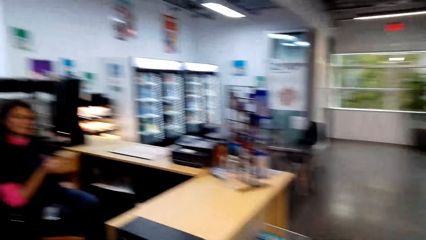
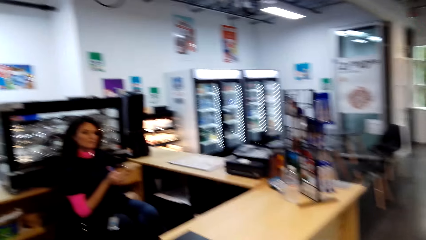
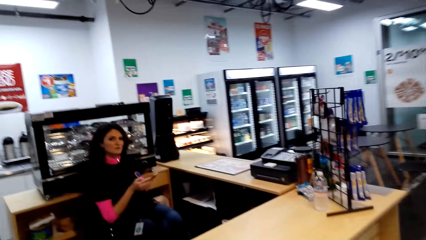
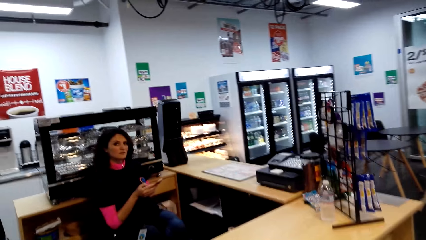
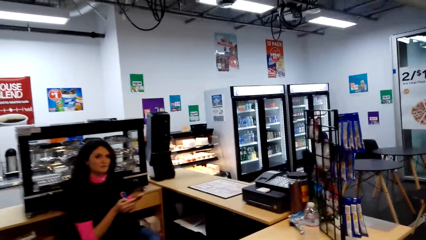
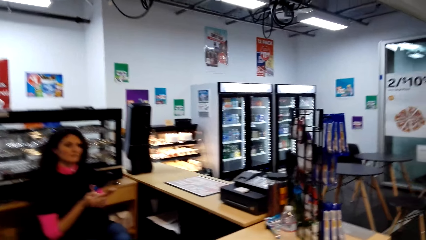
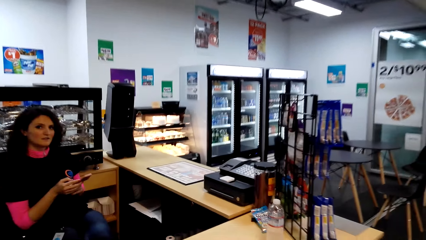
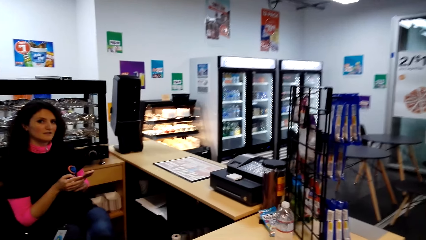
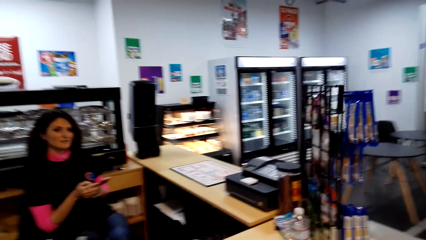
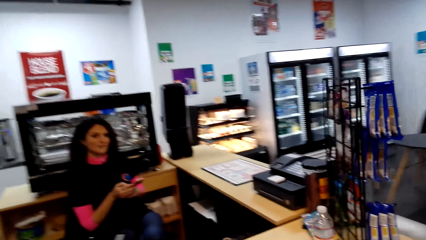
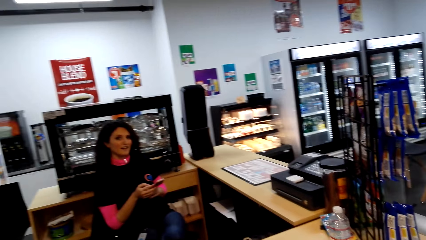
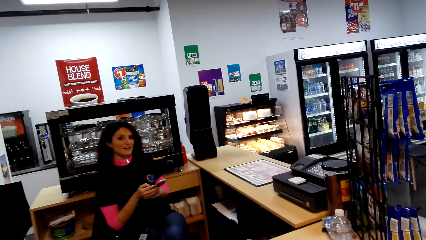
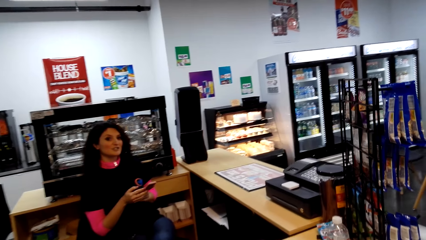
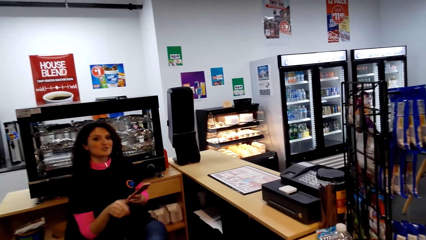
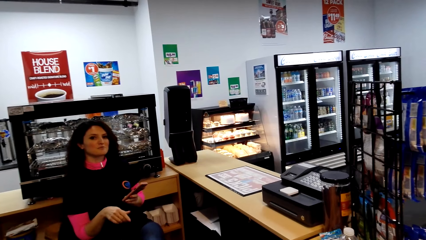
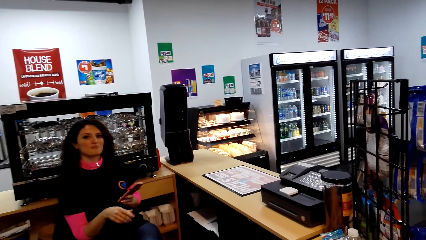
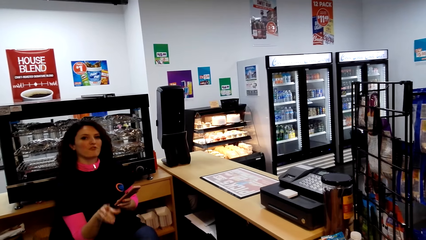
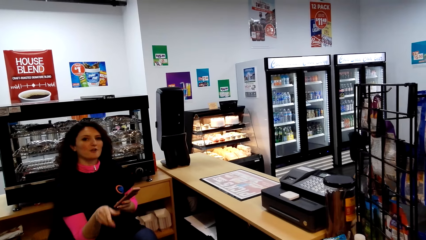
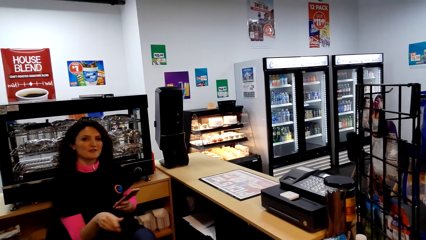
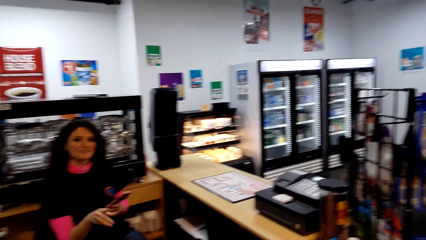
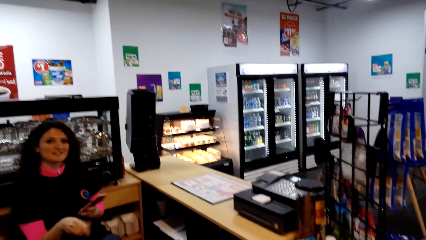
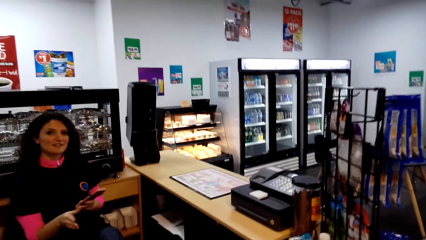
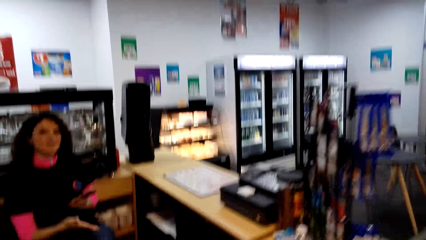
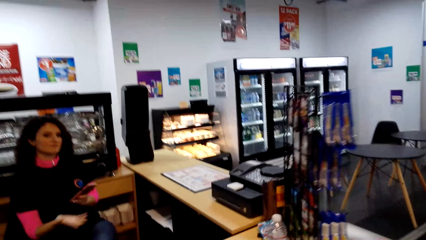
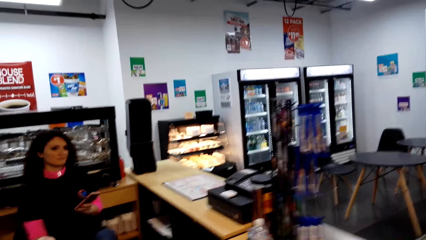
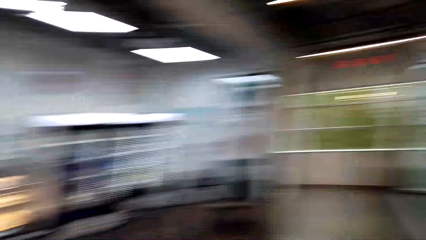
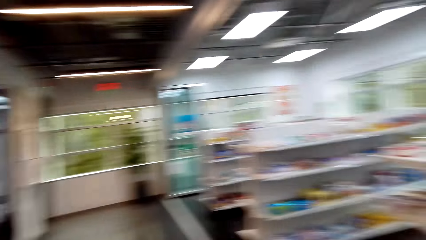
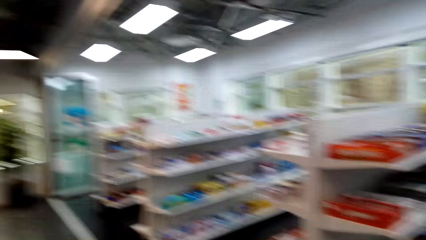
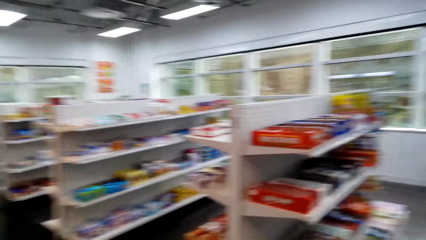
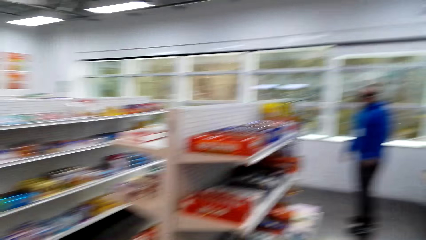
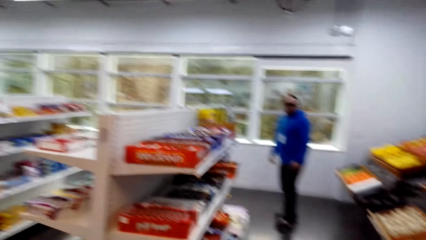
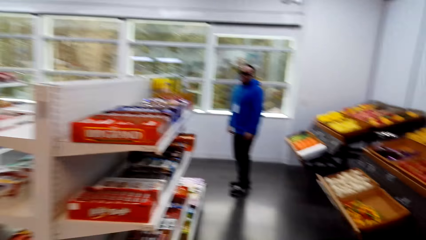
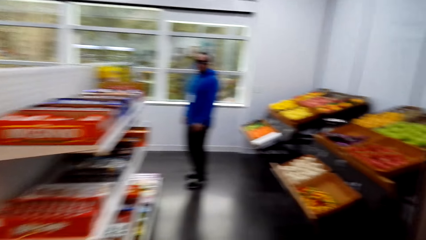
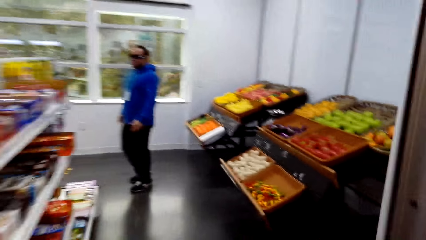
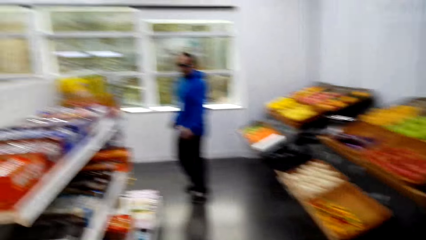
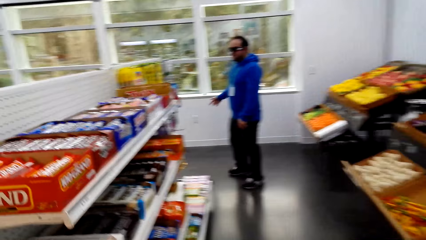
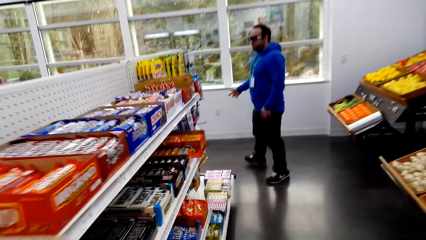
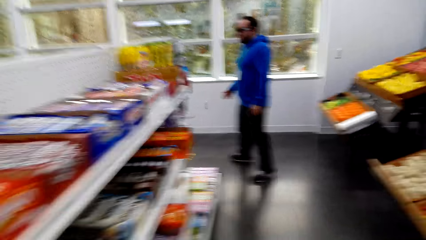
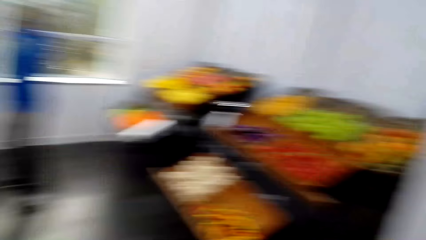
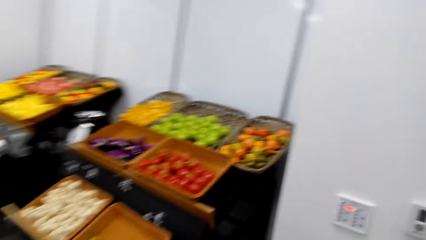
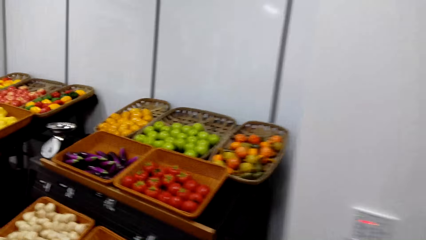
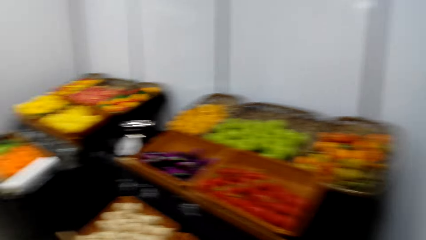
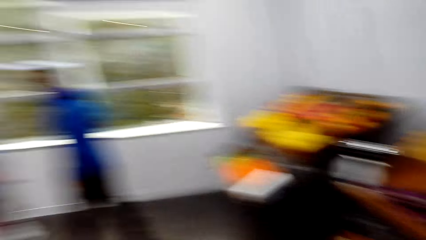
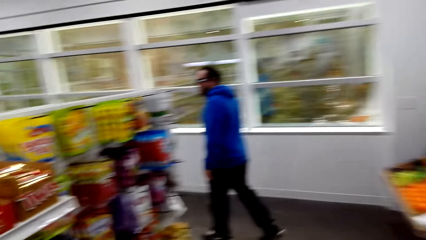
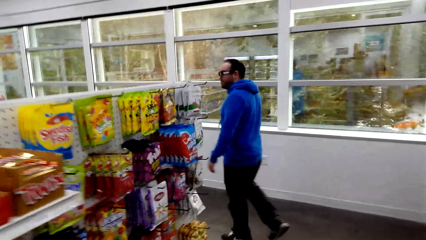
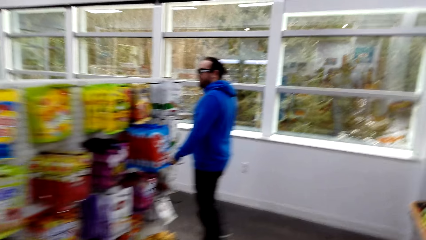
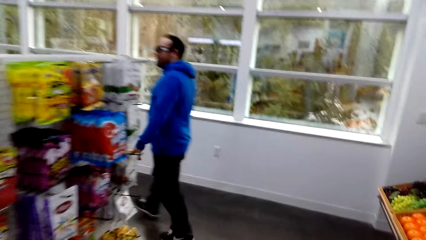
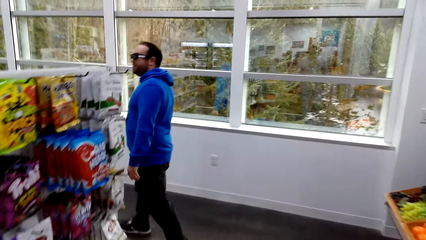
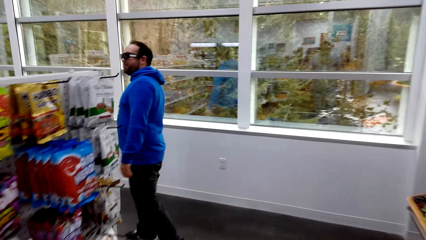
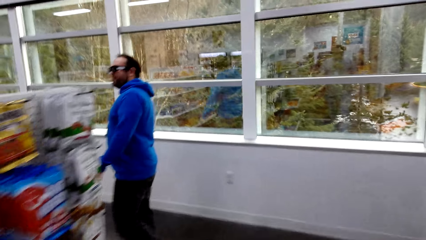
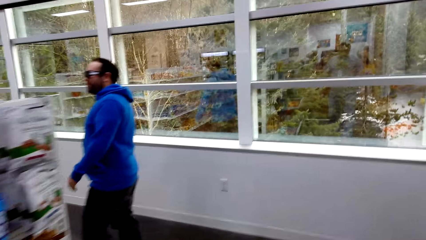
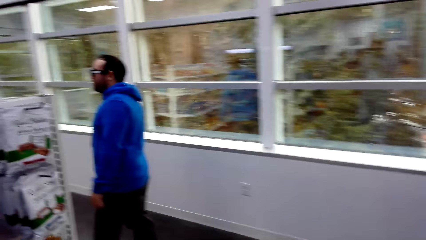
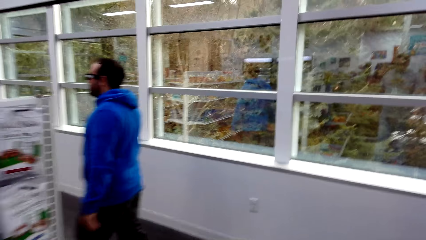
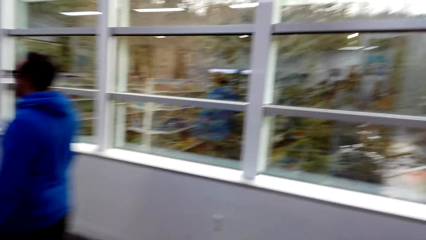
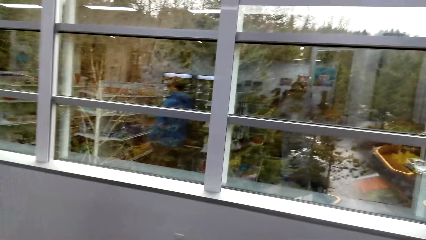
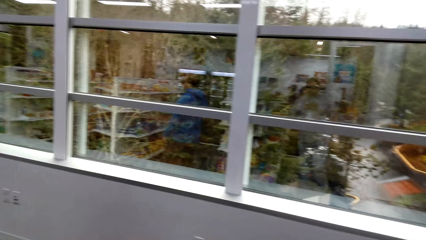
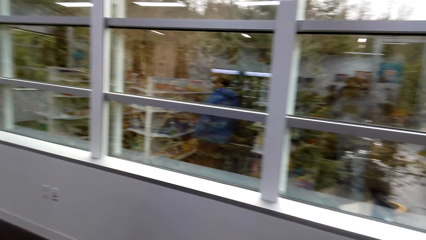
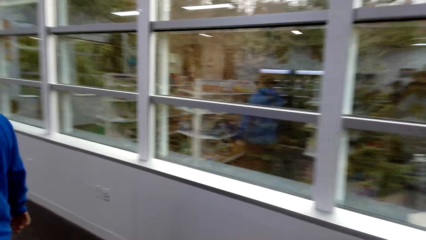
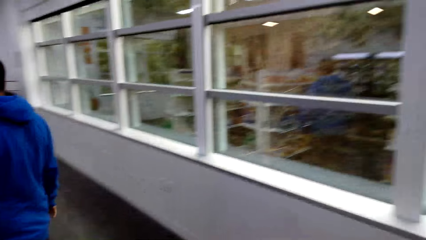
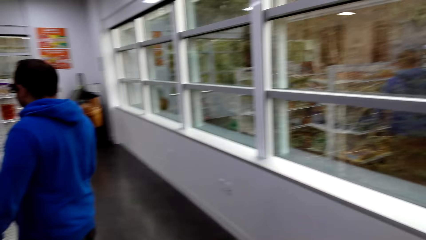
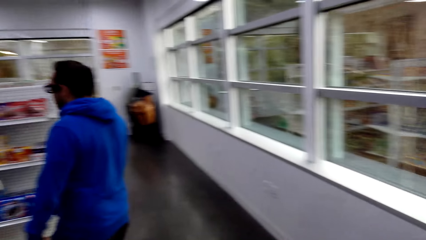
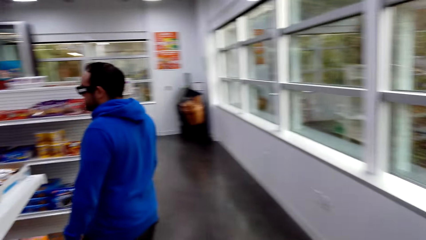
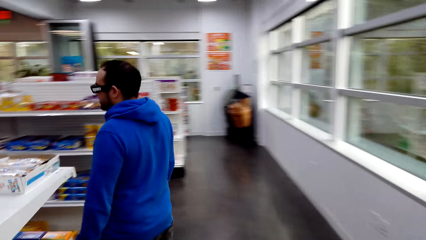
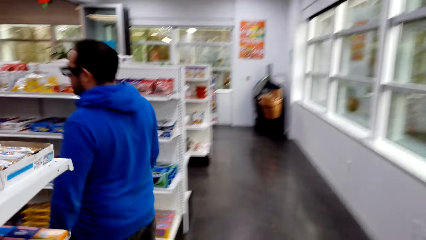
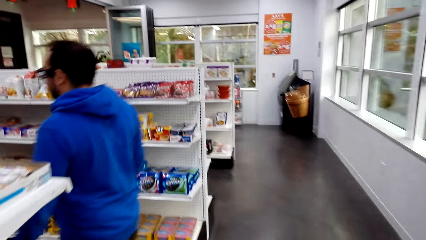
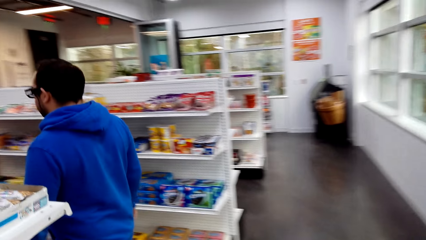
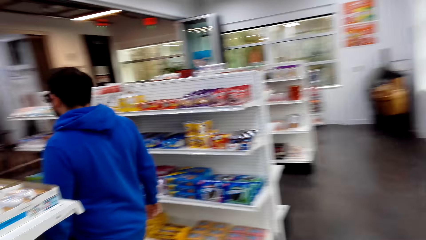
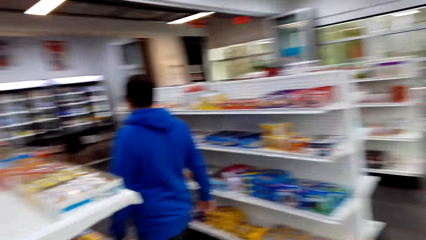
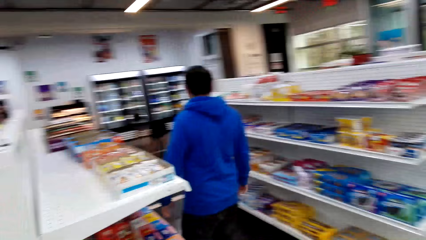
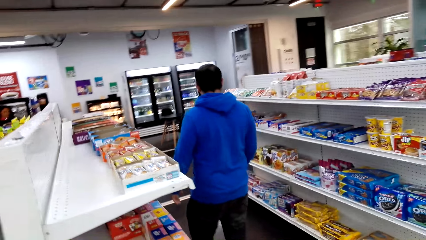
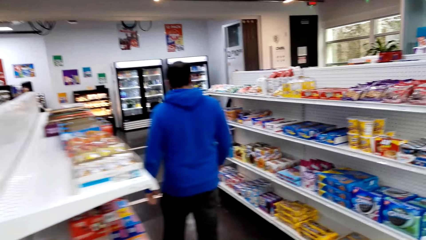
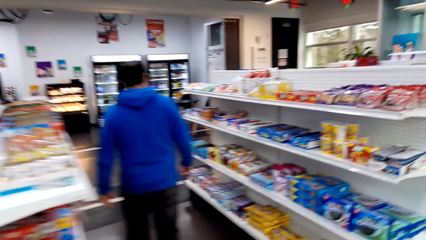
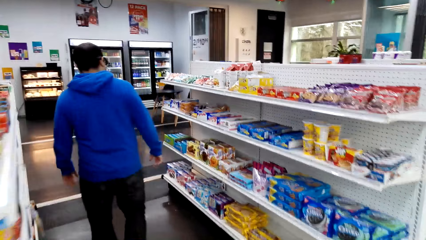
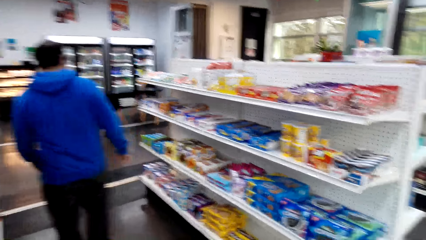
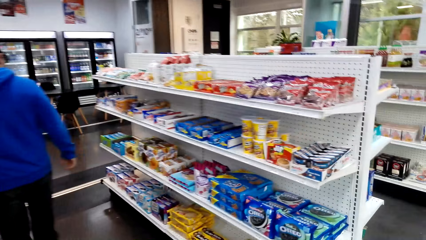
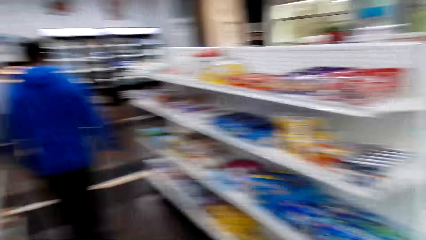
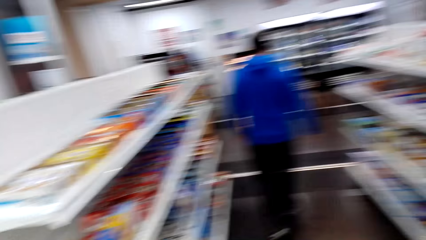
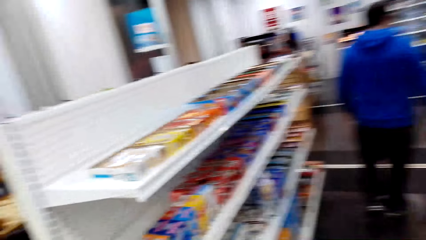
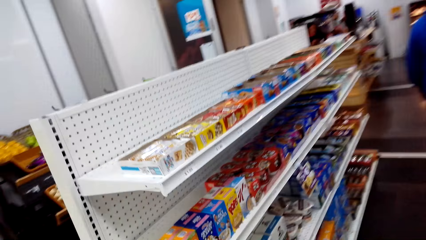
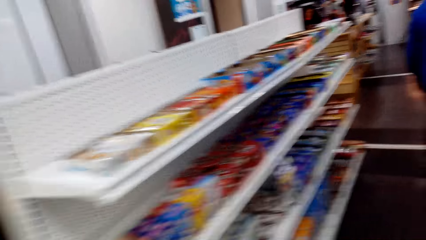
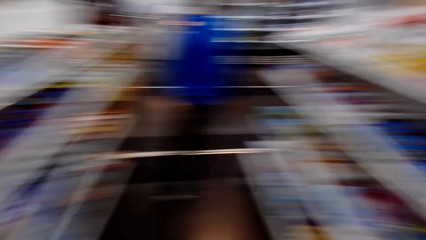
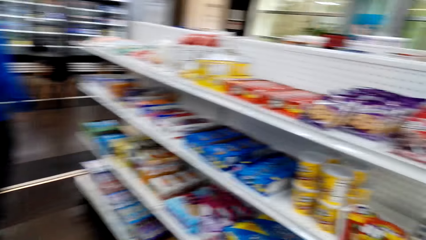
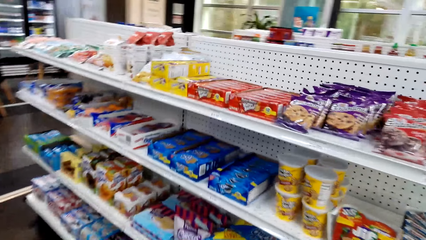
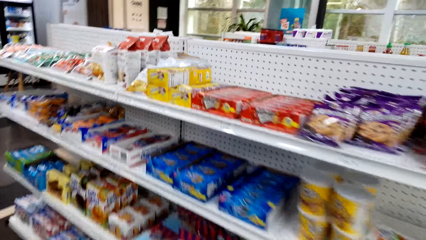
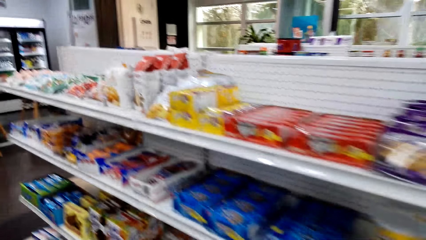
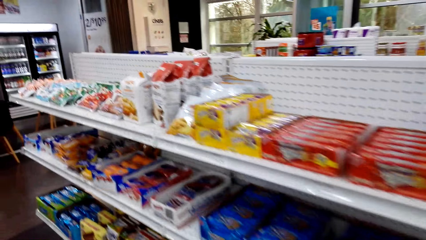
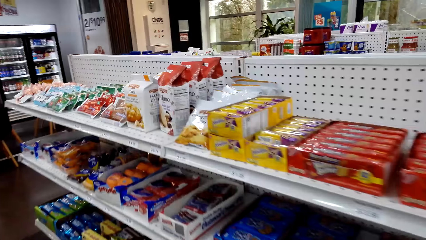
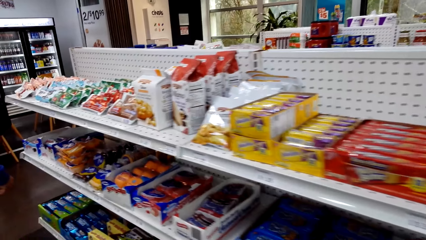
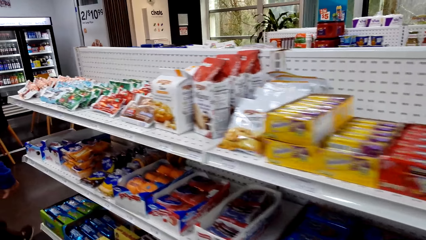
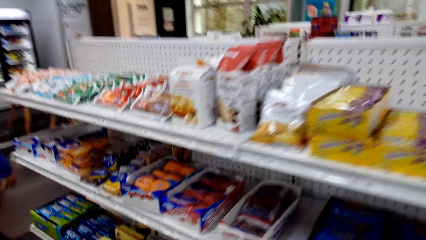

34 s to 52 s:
The camera wearer looks around and talks with a cashier. The cashier makes a gesture. The cashier talks with the camera wearer. The camera wearer walks around the room. They look around. They walk in the supermarket. They look around.
